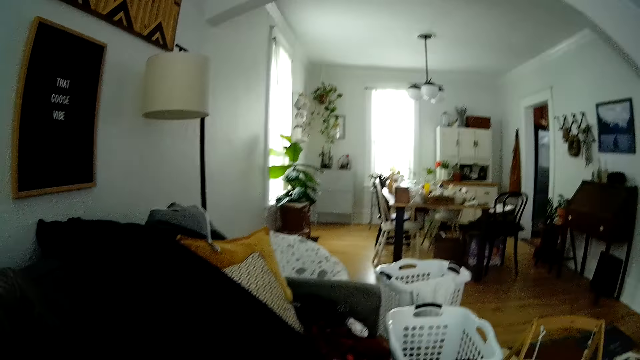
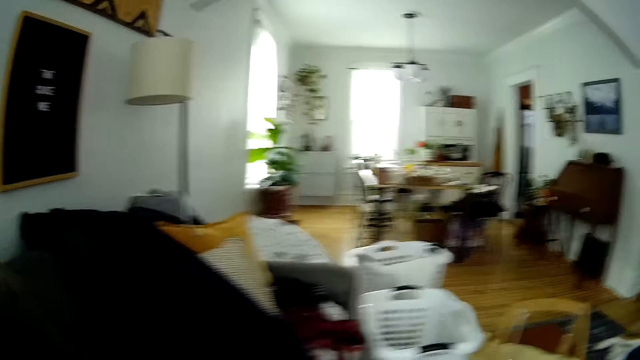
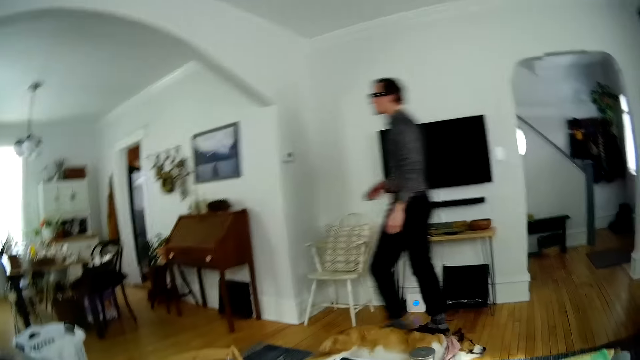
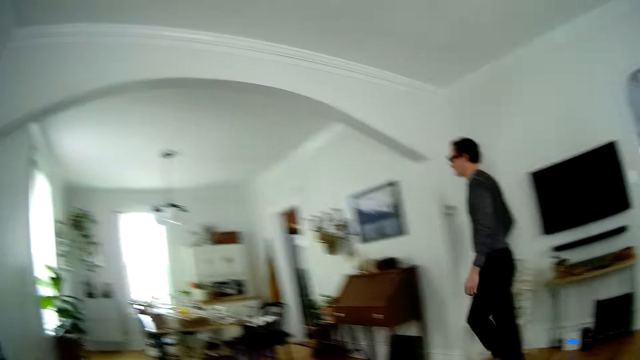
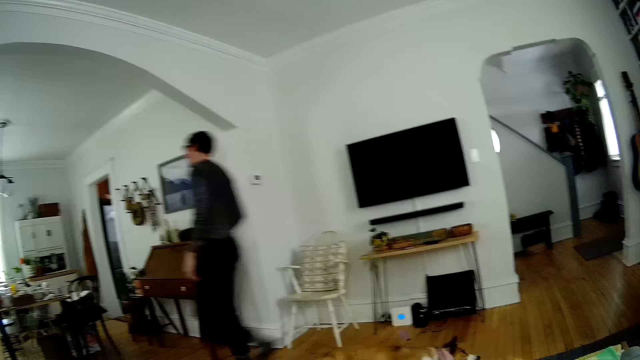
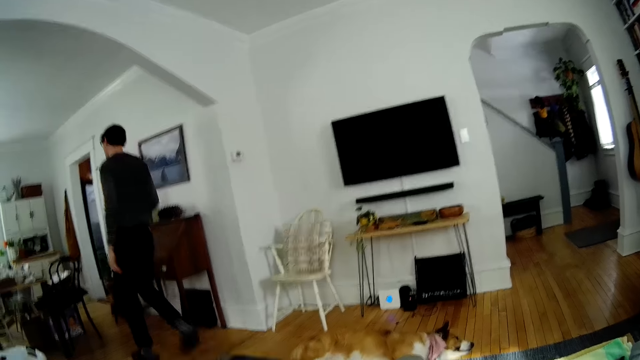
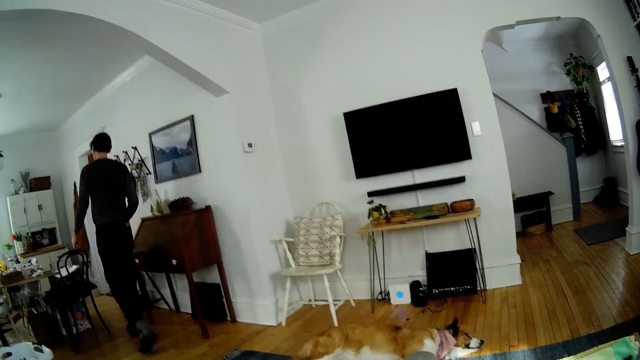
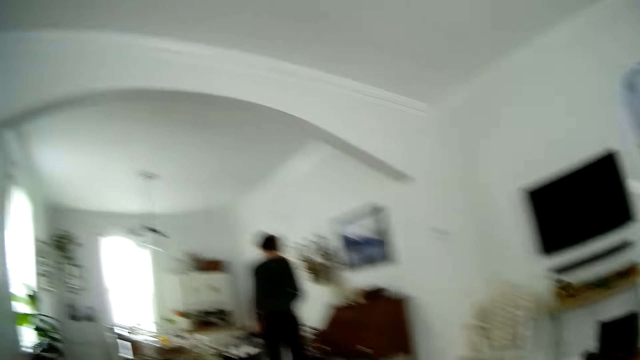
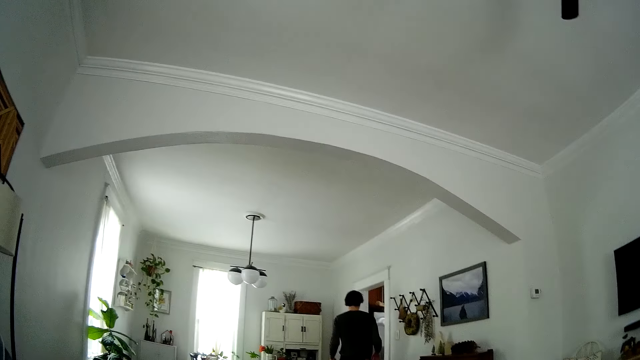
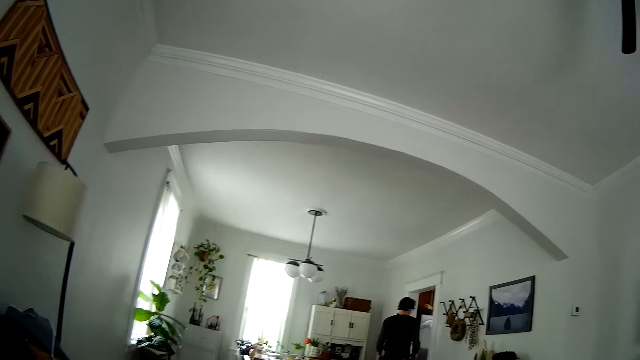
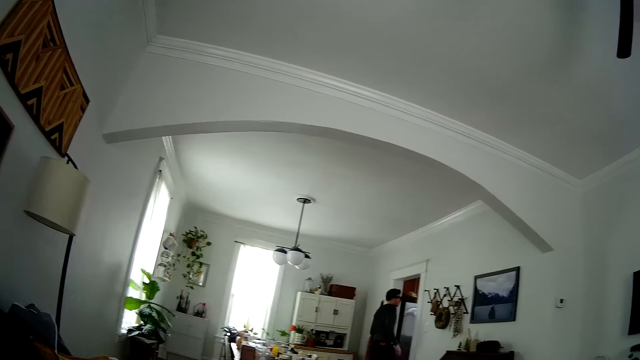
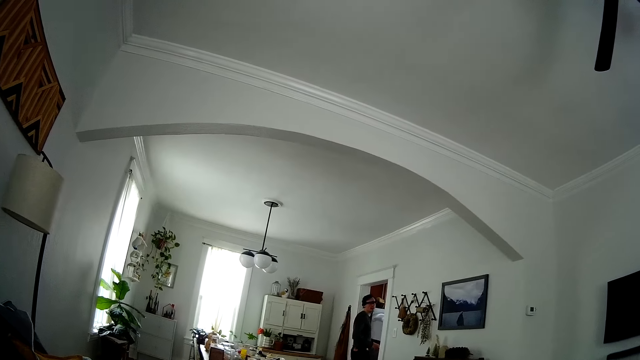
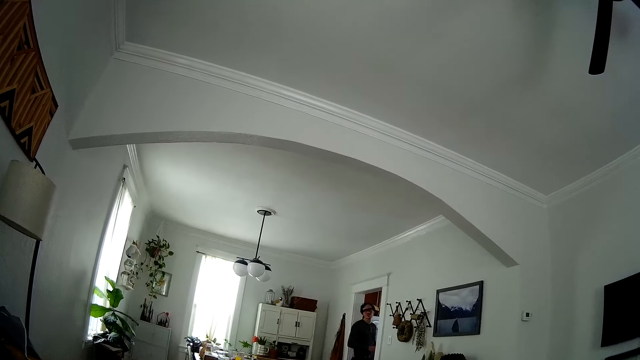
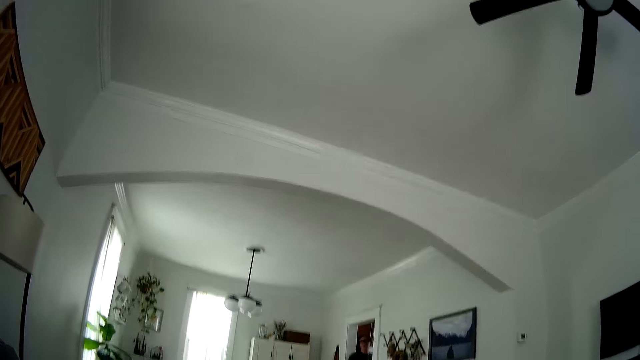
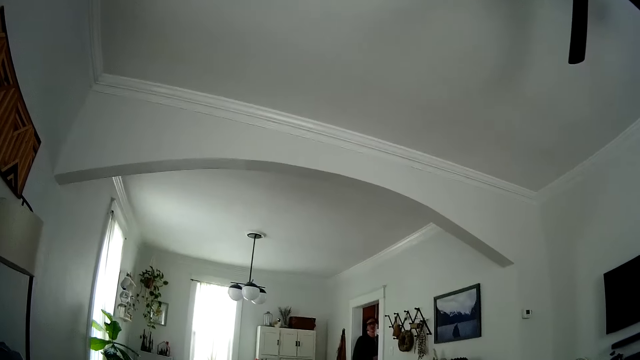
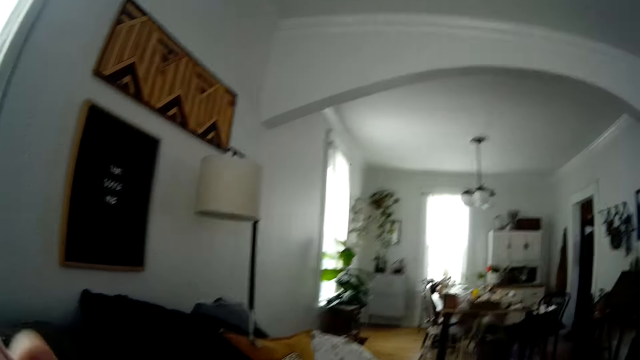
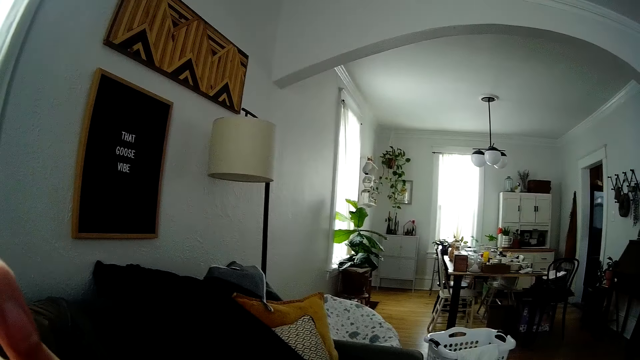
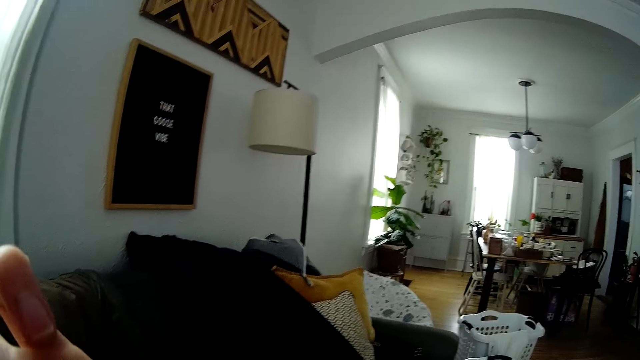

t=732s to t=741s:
The man walks out the room towards the kitchen. The camera wearer interacts with the man.

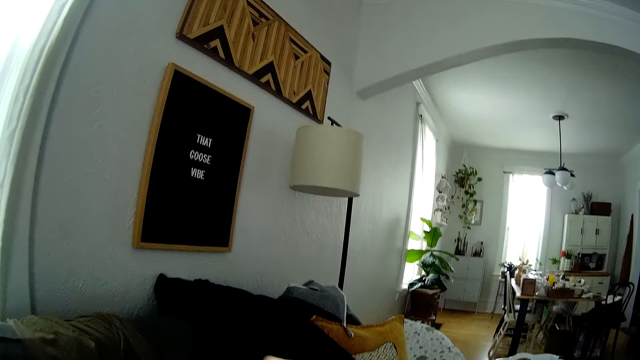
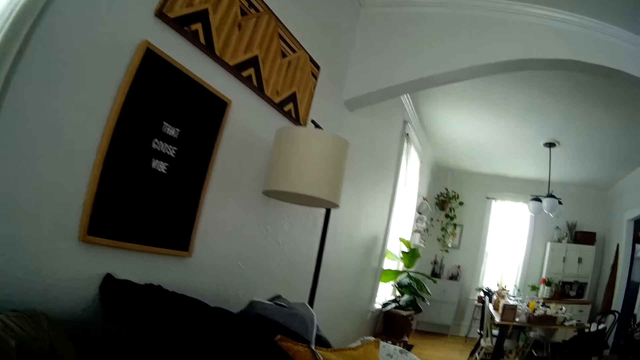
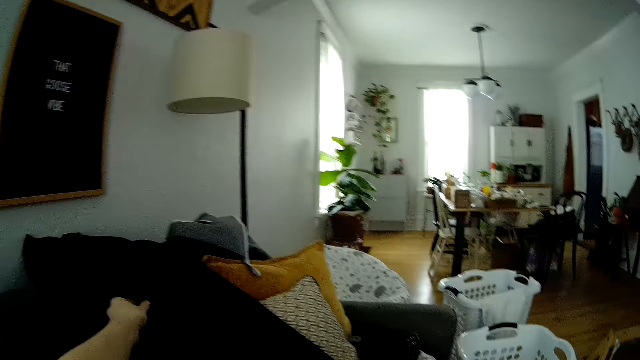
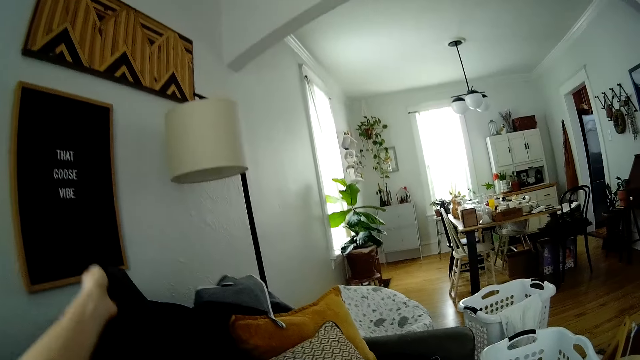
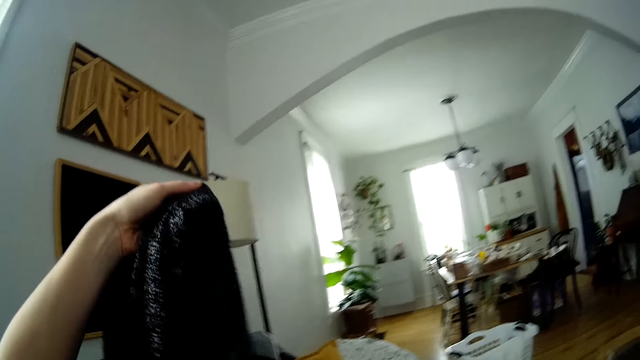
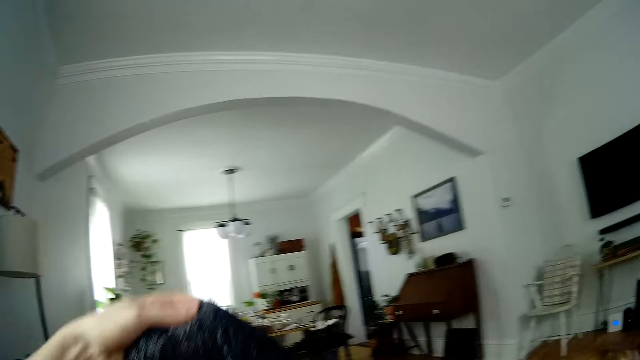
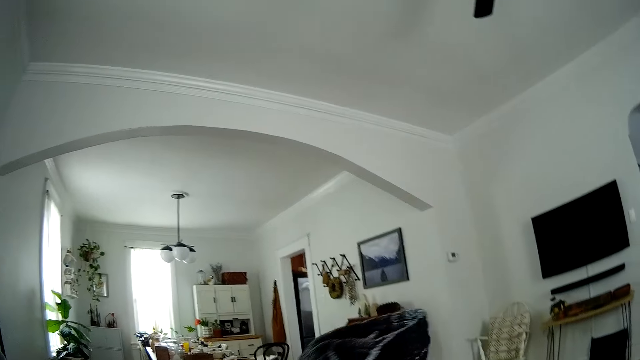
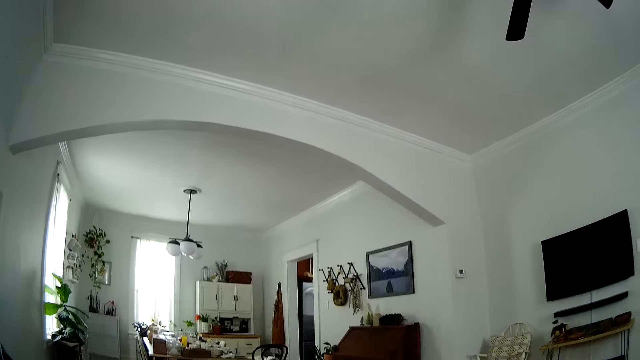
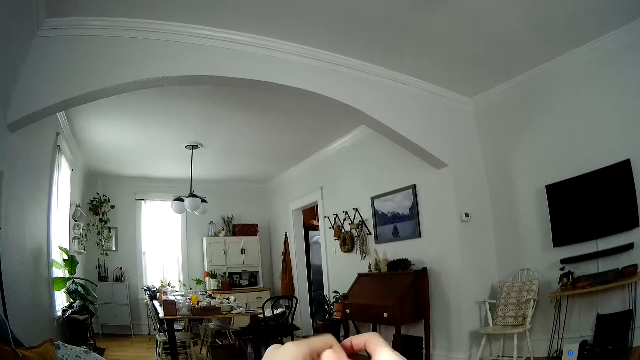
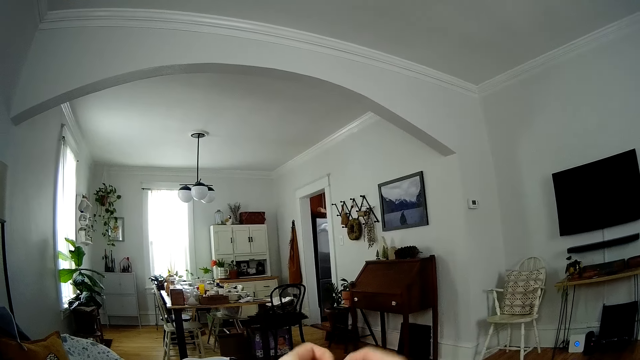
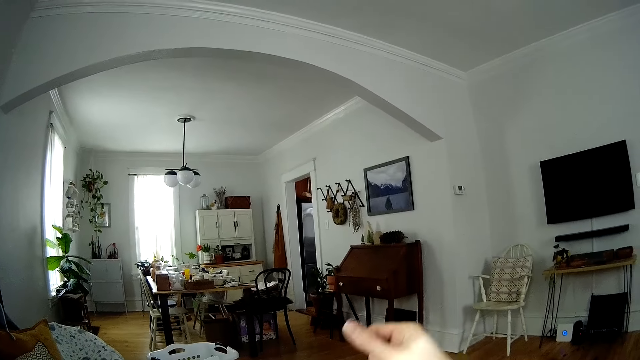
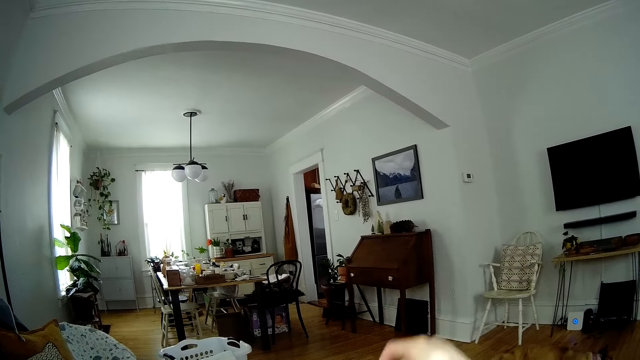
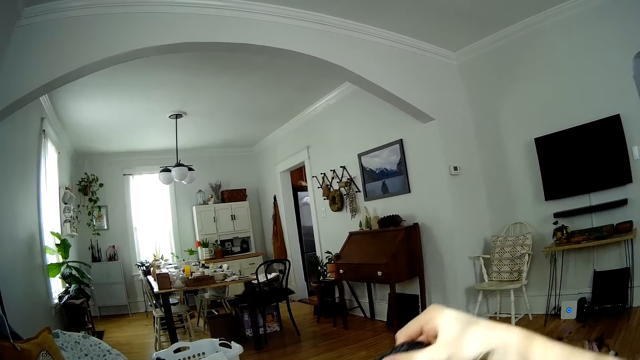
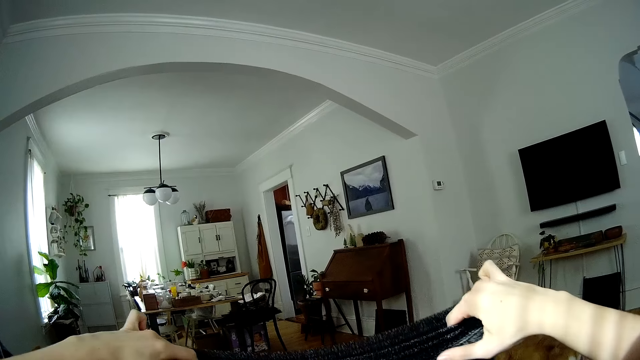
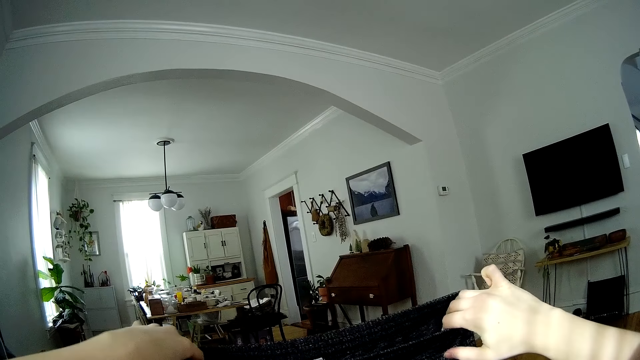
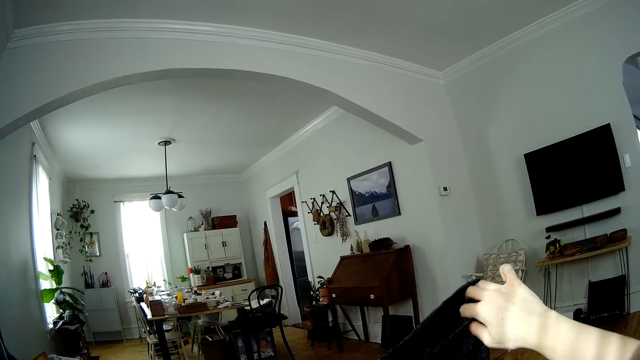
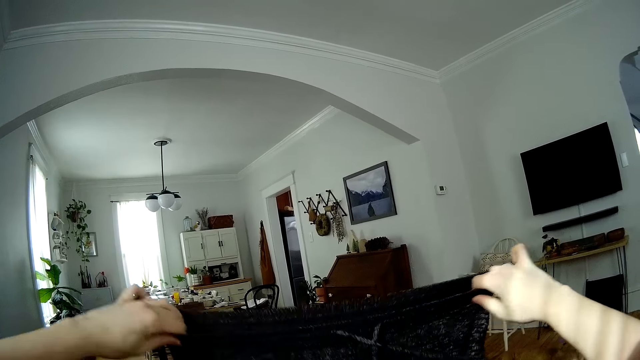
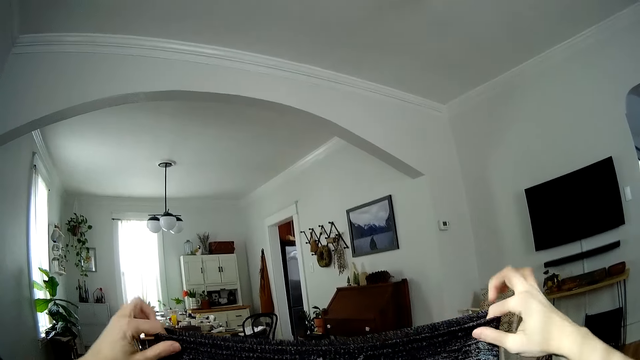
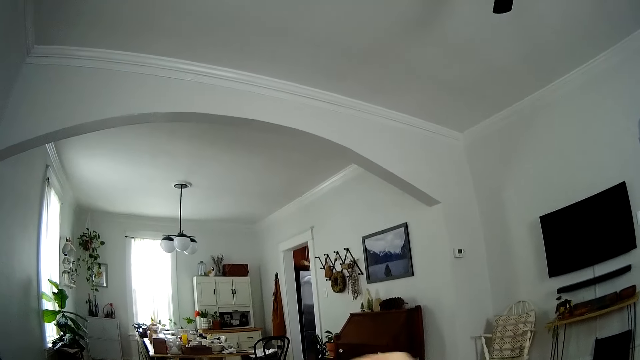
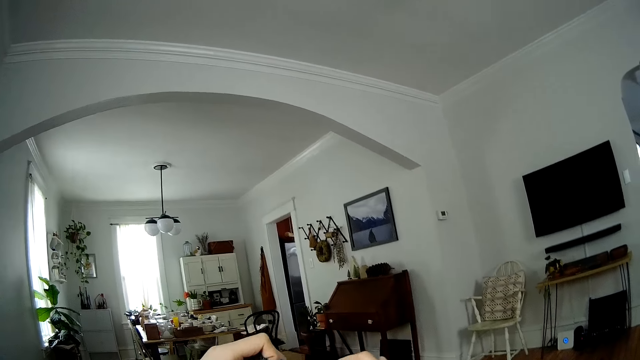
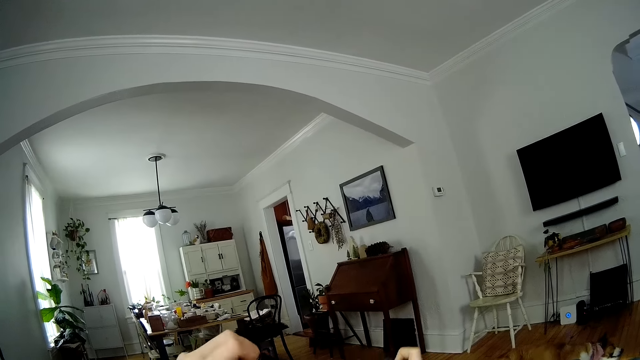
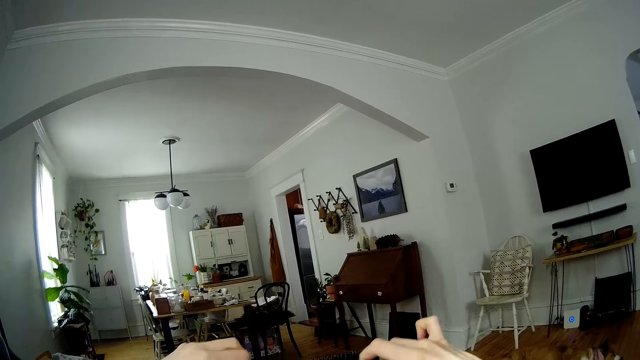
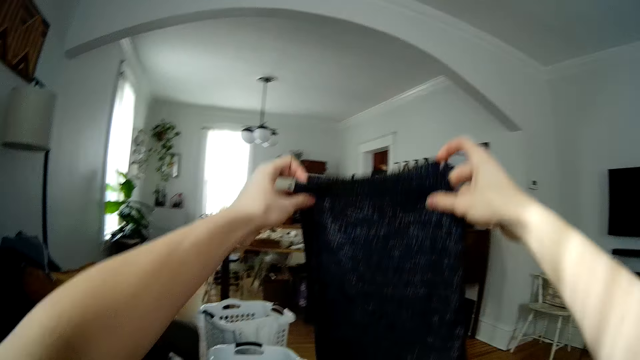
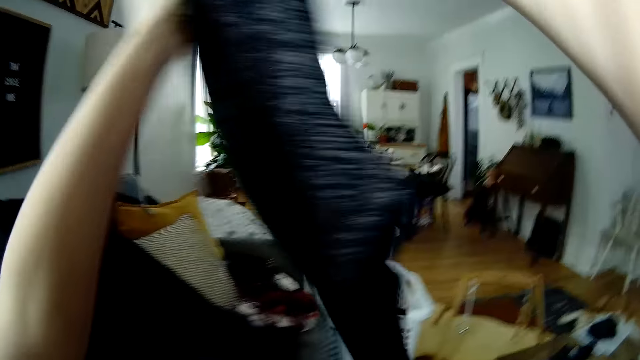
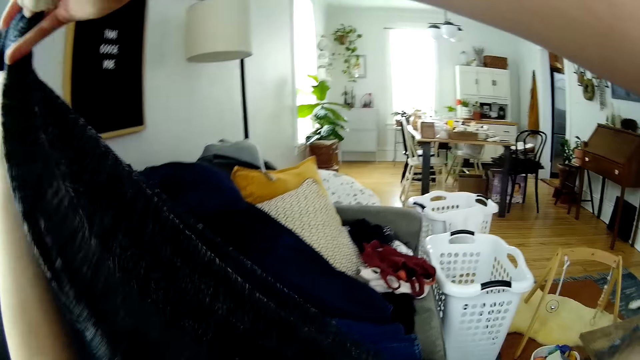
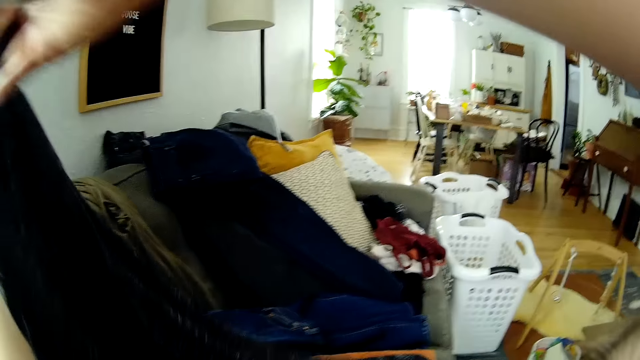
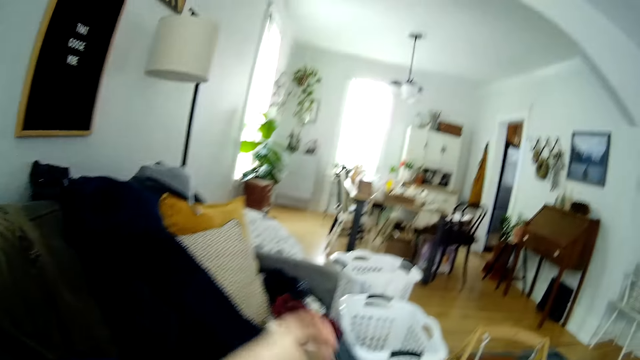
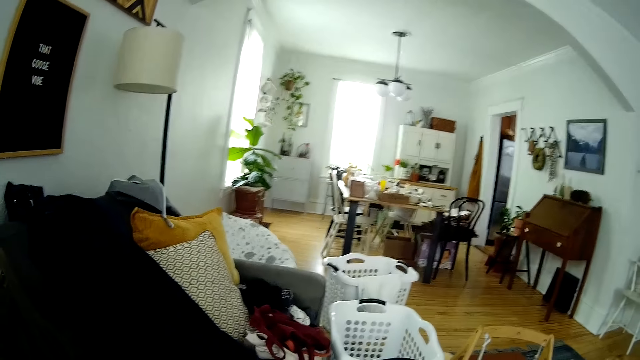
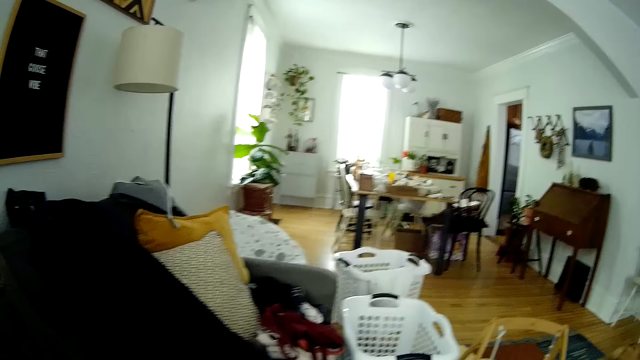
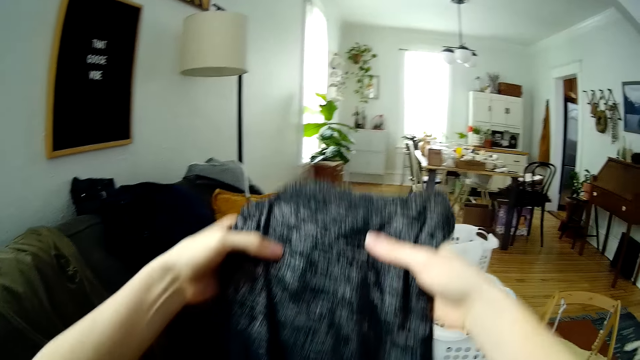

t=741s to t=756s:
The camera wearer picks a cloth from the couch with her left hand. She folds the cloth with both hands.
